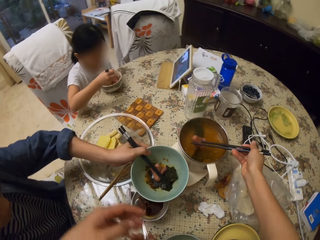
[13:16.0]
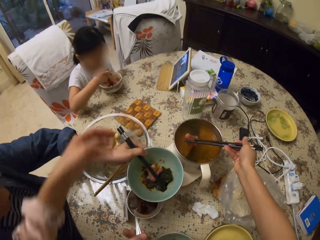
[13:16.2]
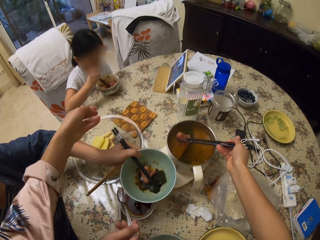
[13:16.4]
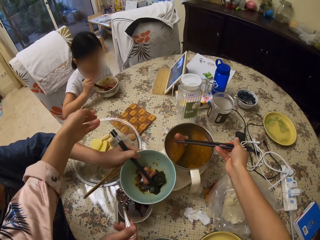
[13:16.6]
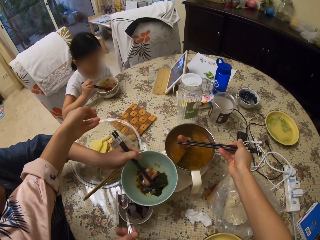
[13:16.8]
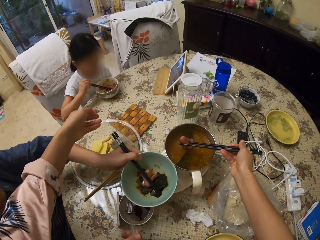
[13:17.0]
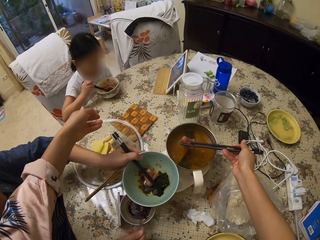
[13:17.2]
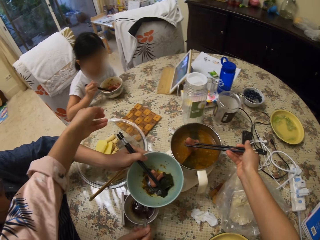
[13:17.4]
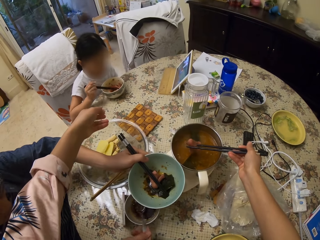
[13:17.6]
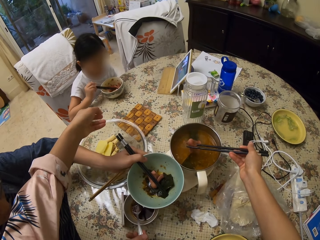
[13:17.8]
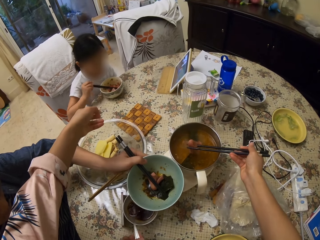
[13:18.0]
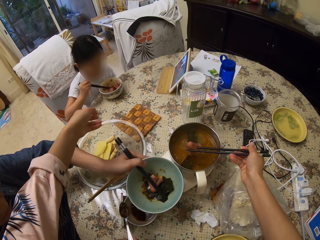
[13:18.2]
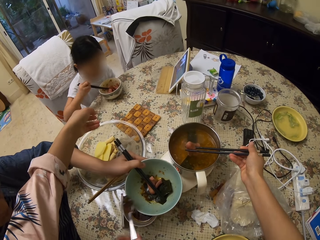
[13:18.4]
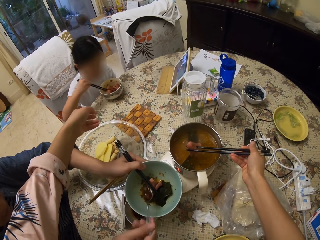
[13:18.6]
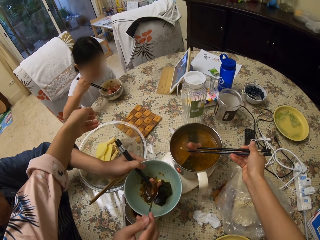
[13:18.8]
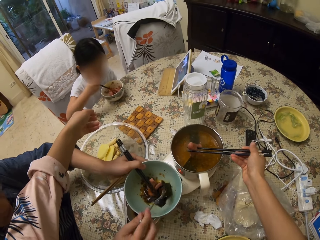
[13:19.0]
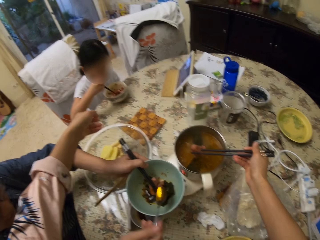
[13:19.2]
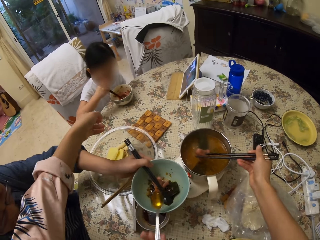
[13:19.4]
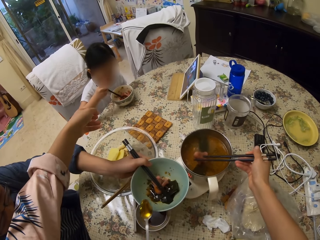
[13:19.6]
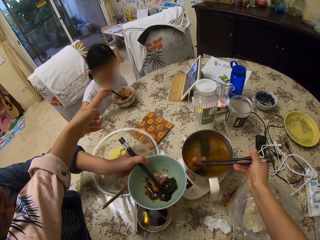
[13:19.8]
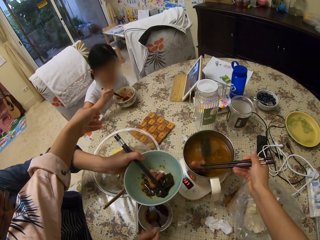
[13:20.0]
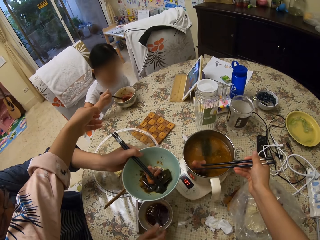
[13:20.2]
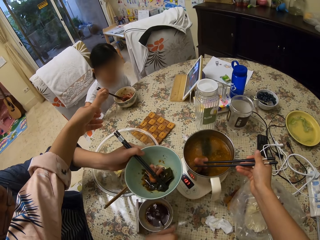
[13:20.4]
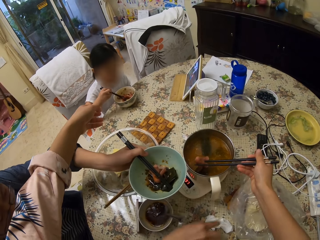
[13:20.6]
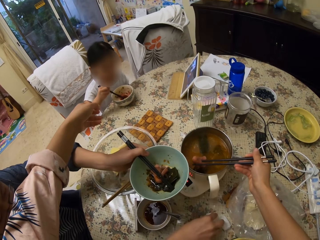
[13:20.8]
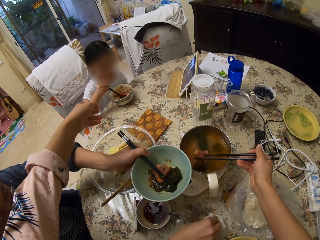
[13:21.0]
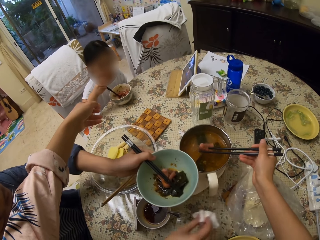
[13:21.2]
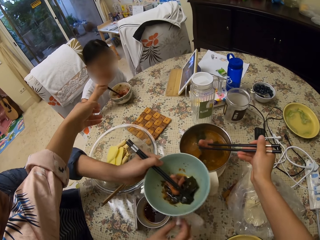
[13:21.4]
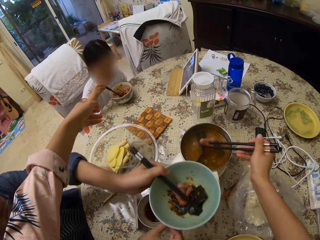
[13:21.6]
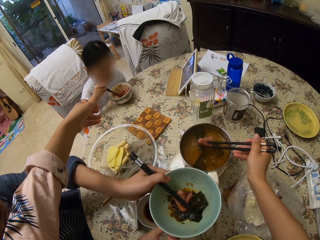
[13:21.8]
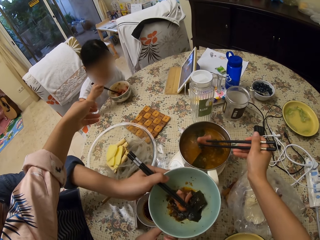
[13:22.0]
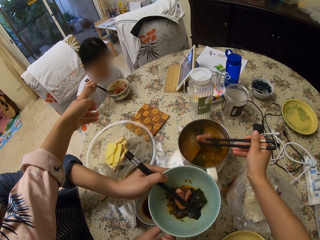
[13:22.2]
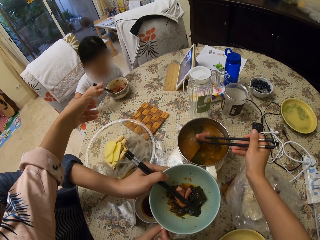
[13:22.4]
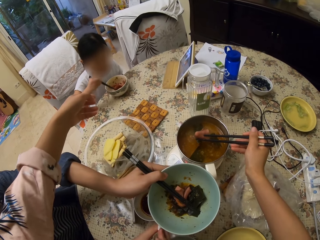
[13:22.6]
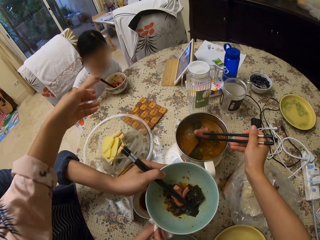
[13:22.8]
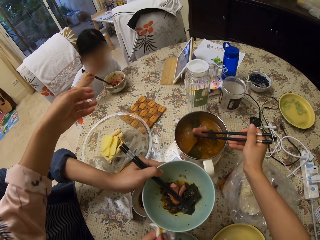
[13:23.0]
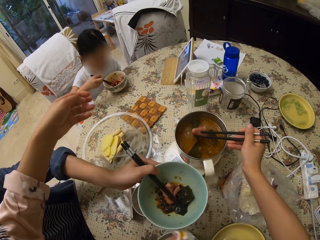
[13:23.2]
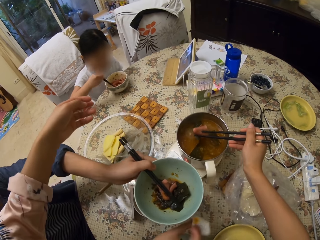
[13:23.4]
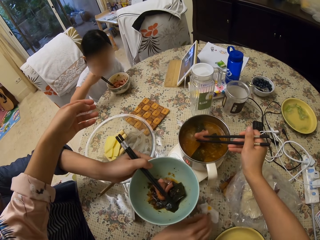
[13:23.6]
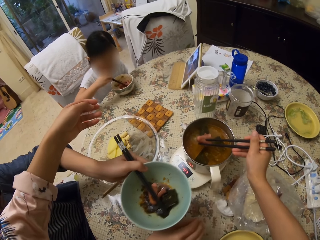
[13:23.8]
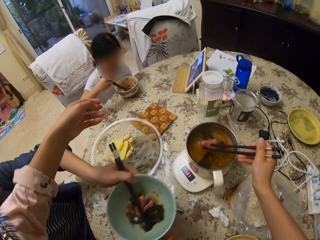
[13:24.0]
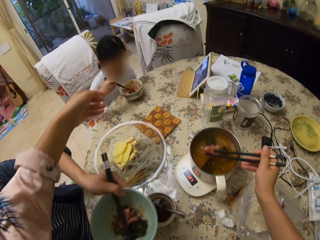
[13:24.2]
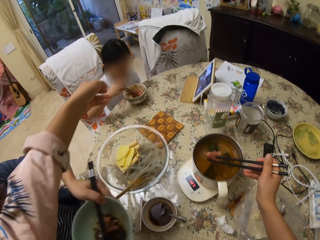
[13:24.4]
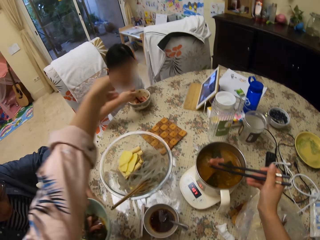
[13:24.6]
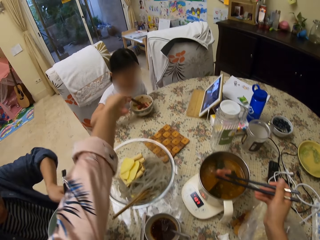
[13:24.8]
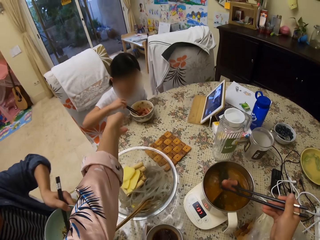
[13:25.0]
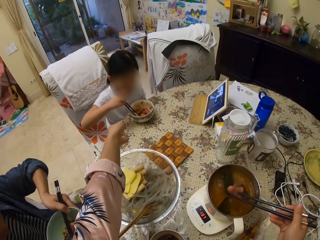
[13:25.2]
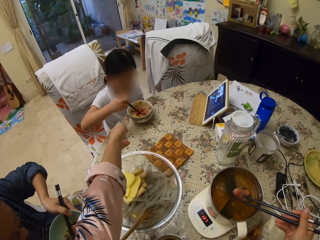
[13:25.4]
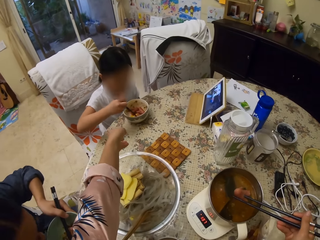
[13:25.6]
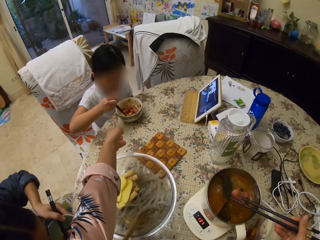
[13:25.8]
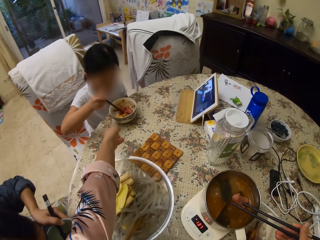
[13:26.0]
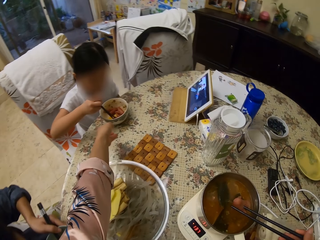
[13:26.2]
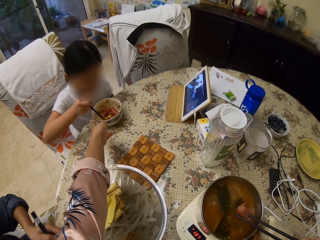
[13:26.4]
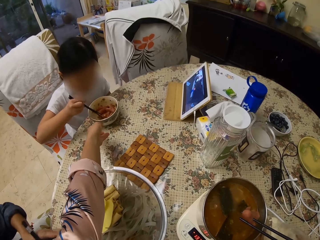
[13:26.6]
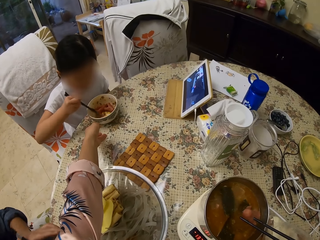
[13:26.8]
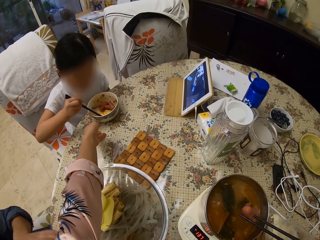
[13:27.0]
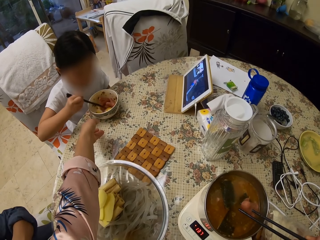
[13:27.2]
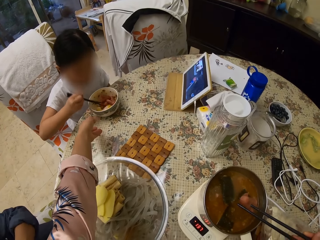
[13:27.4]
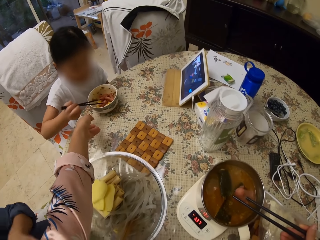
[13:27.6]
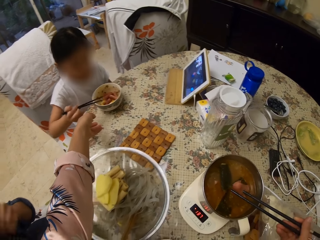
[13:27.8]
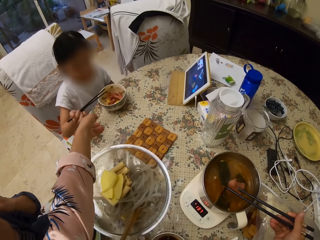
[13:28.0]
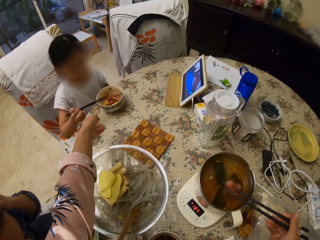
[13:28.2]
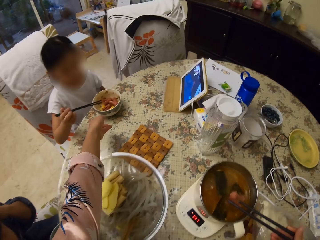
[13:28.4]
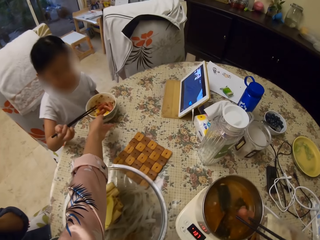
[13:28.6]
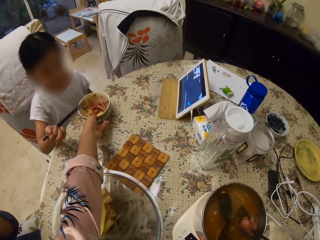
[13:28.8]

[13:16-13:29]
The camera wearer stretches a hand. A man wipes a dish with a cloth. The man scoops something in a bowl with a spoon and puts something in the bowl with the spoon. The man puts the spoon in the bowl and picks a serviette on the table. The camera wearer moves the hand. The man wipes the bowl with the serviette, puts the serviette on the table, and moves around. A person turns the food with the chopsticks. The camera wearer moves around. The man puts the bowl on the table, moves a hand, and touches the head.

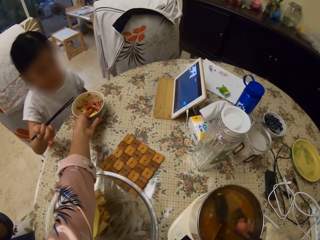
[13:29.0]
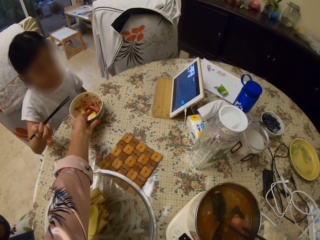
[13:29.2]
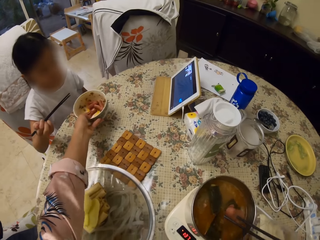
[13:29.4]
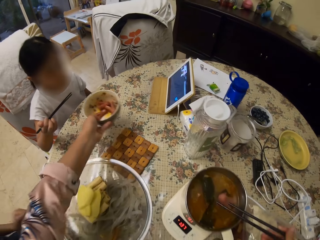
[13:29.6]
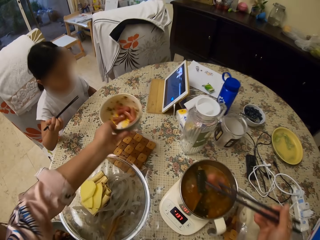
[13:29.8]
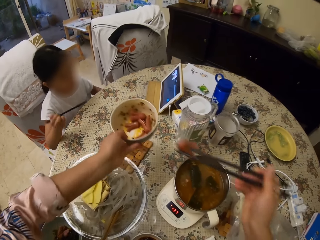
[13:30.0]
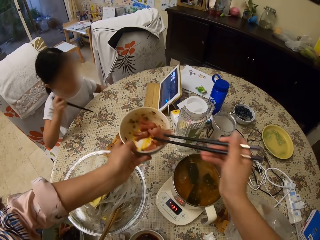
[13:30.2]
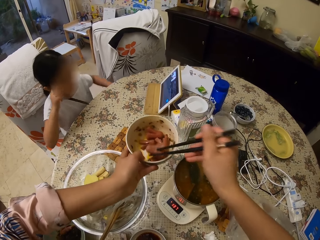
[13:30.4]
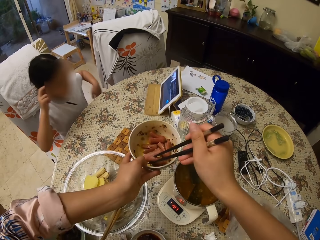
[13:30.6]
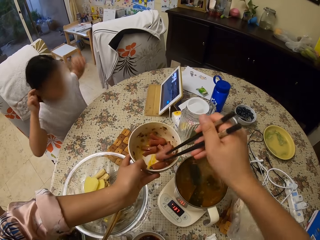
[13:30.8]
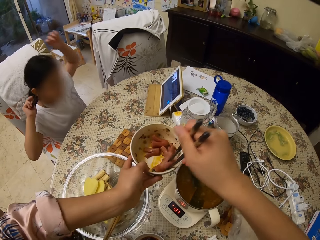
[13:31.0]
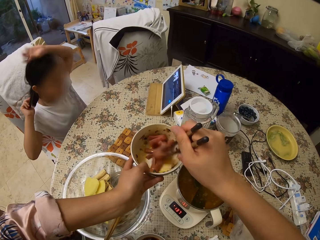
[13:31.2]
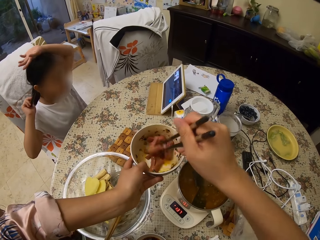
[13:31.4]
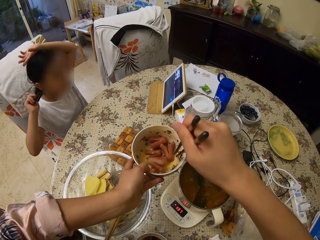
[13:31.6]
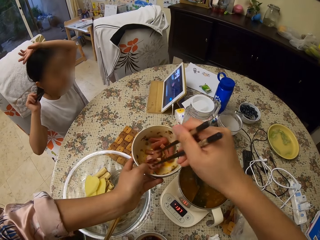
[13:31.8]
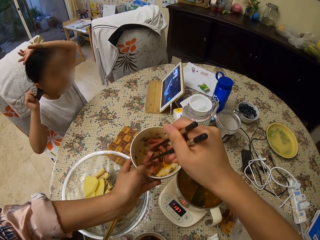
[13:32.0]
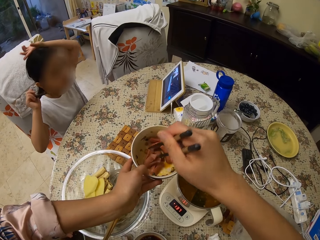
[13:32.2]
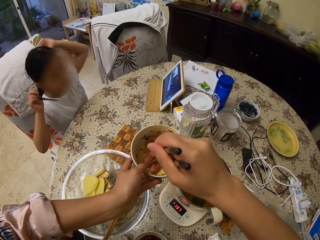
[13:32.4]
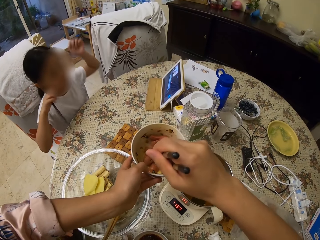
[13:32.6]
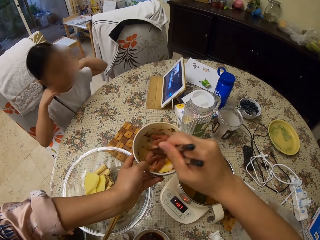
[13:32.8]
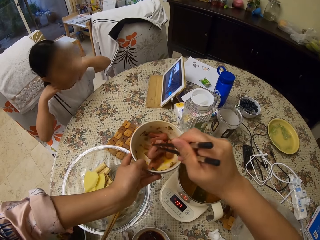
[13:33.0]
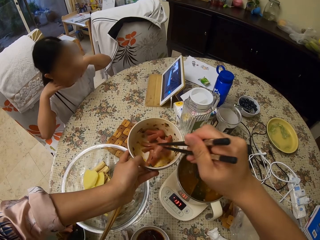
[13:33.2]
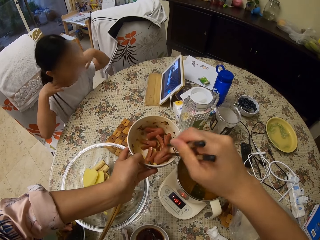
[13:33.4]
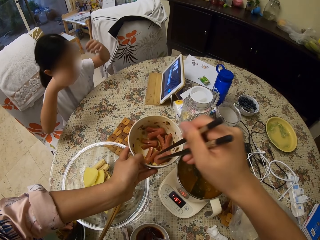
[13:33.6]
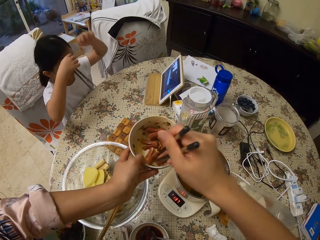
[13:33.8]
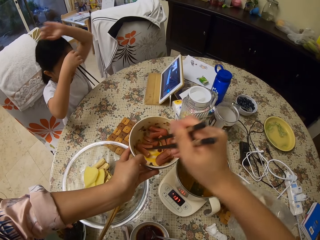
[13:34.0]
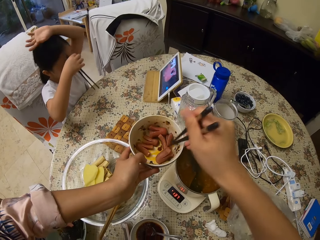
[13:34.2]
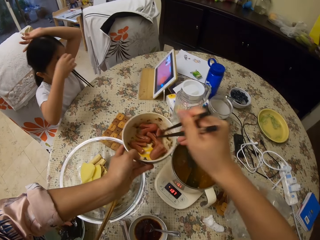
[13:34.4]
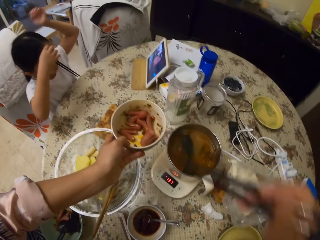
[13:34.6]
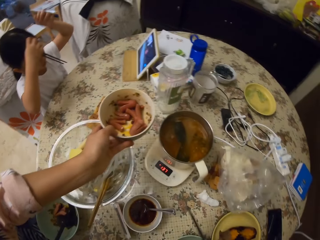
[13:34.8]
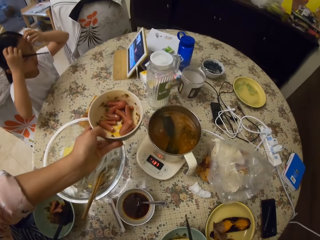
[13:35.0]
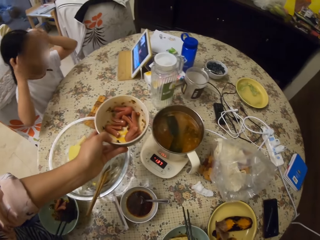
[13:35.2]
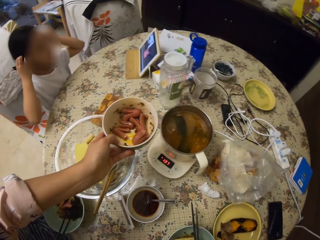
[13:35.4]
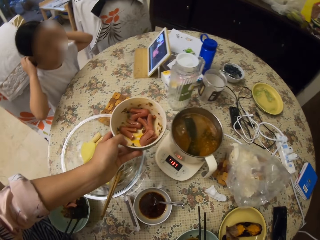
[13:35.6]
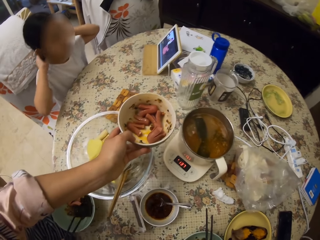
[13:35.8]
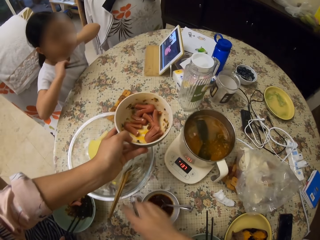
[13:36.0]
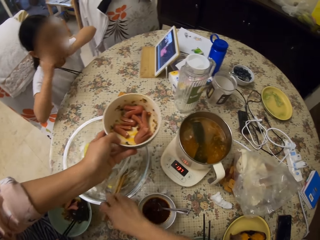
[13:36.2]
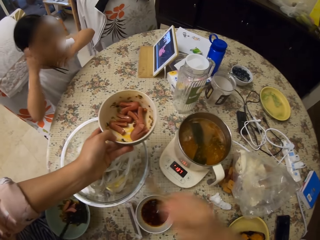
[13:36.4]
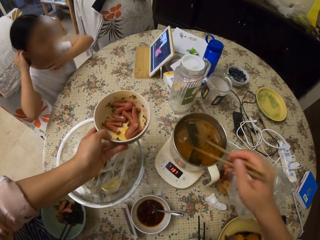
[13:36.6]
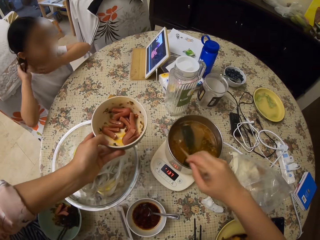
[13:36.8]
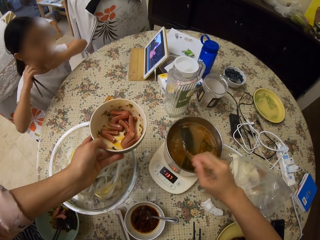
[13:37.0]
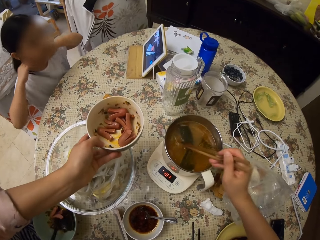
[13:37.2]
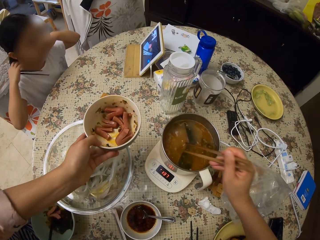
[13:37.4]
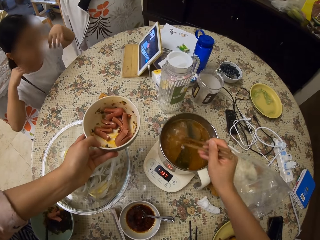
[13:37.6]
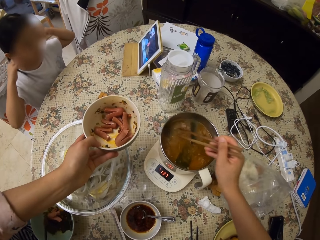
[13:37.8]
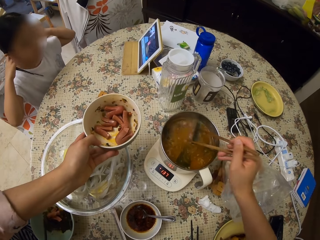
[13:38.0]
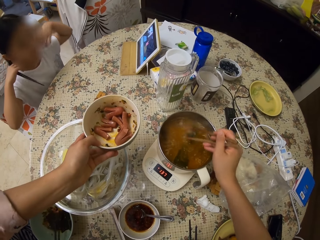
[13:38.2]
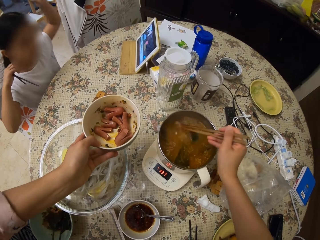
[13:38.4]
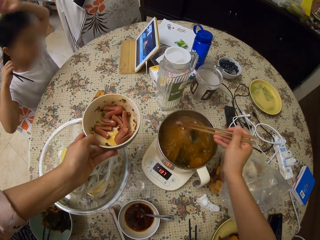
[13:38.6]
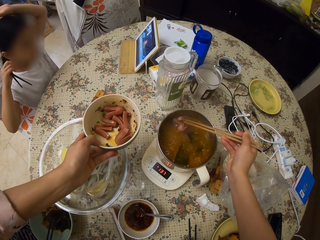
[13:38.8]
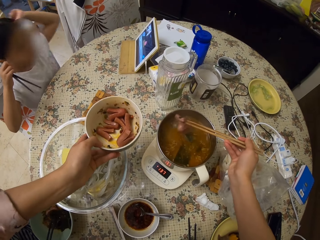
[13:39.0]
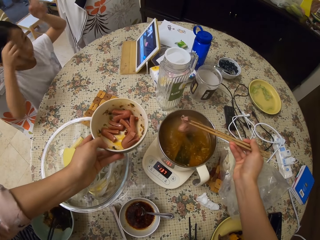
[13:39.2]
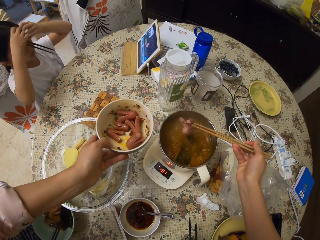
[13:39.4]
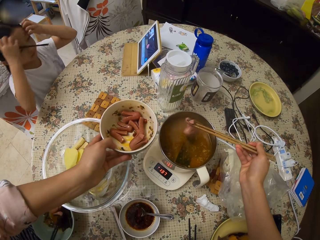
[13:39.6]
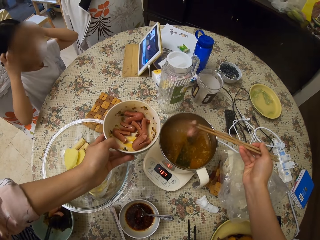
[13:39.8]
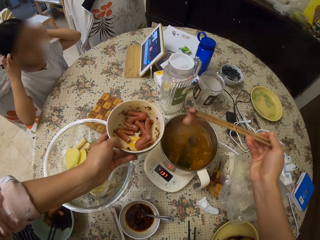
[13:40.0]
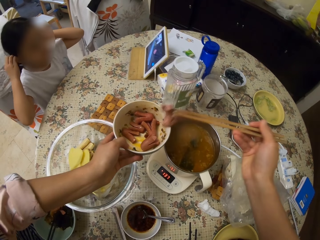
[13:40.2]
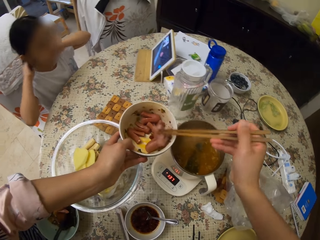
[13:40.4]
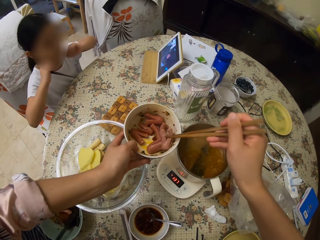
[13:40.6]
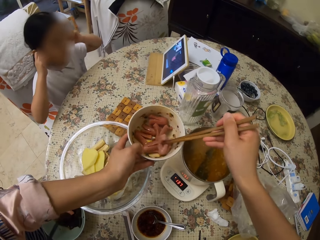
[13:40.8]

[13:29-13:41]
The camera wearer picks a bowl on the table. They move around and put something in the bowl. They lift the food in the dish. A girl moves the hand on the head. A man moves something in a bowl with chopsticks. The camera wearer moves something in the bowl. They put chopsticks on the bowl. They pick the chopsticks in the bowl. They stir the food in a pot with chopsticks. They serve the food with the chopstick. They pick something in the pot with chopsticks.
